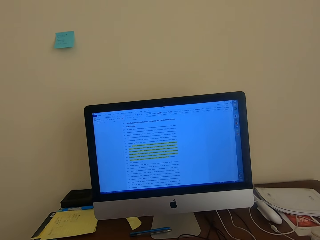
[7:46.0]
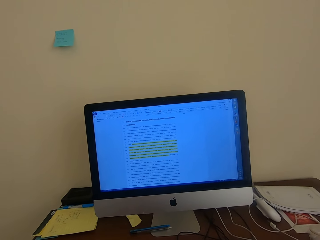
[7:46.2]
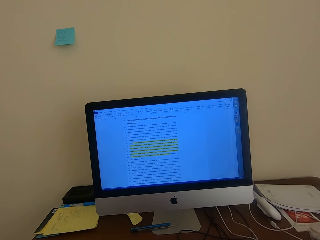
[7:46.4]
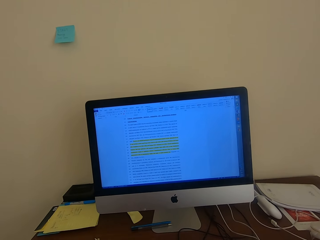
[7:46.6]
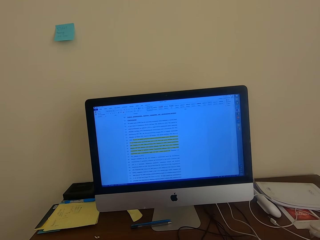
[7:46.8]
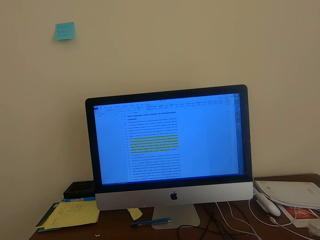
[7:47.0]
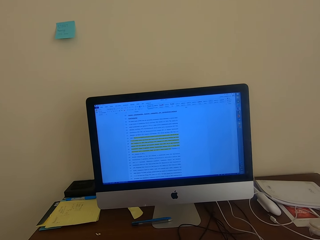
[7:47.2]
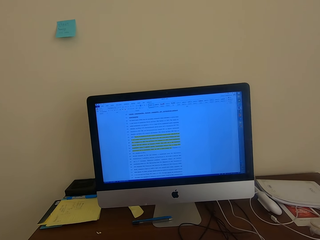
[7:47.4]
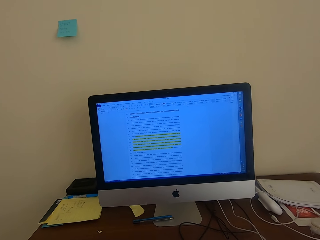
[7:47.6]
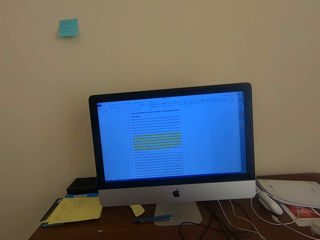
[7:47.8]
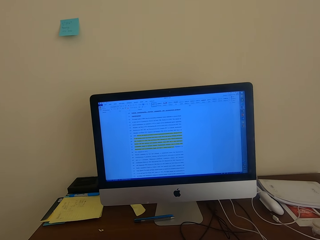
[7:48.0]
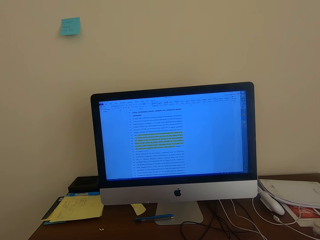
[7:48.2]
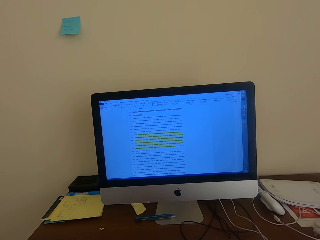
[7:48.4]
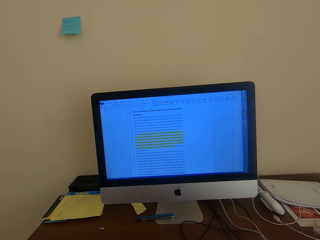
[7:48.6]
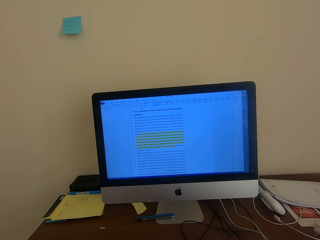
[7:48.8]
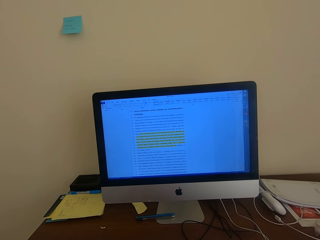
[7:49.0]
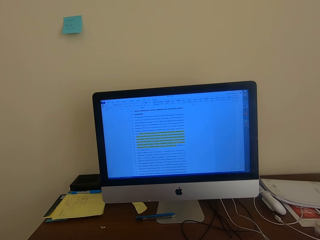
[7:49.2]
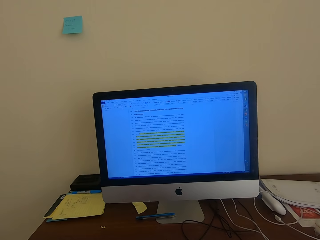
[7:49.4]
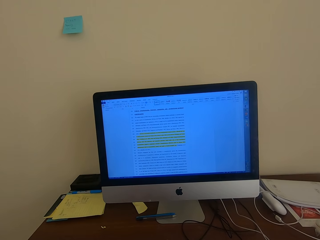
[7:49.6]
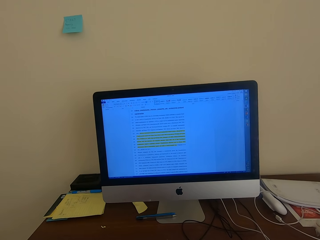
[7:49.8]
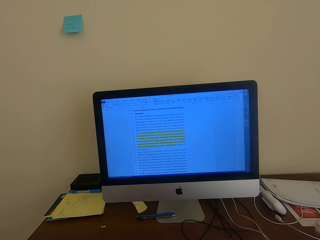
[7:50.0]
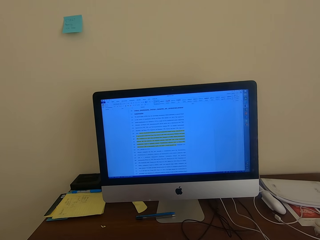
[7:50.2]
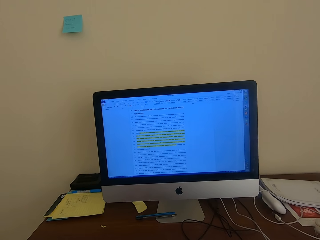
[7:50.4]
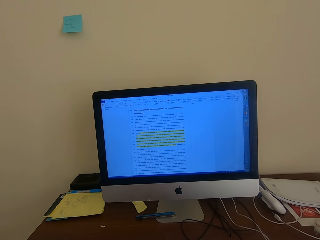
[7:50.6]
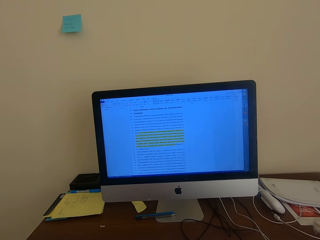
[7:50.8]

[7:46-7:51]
The camera wearer looks at the desktop screen.

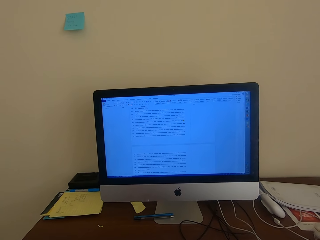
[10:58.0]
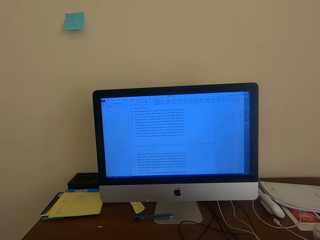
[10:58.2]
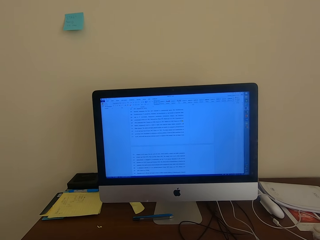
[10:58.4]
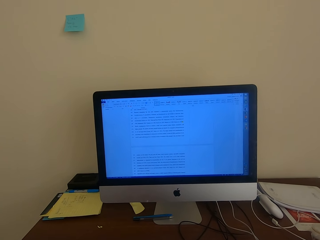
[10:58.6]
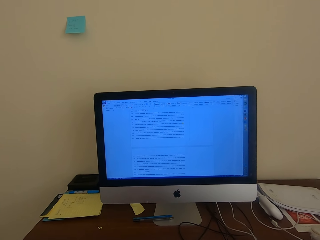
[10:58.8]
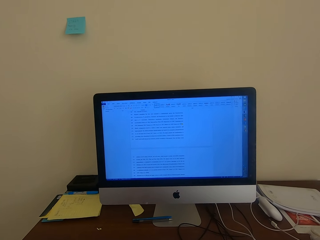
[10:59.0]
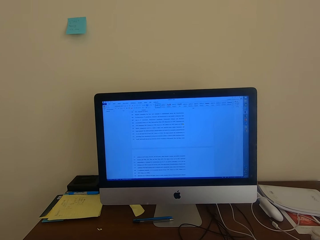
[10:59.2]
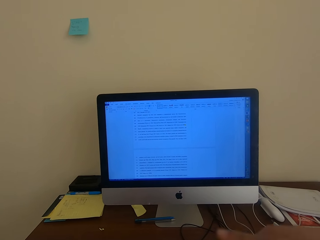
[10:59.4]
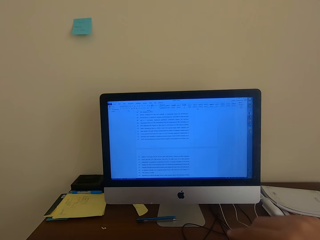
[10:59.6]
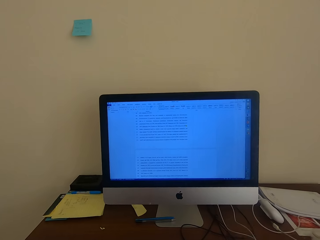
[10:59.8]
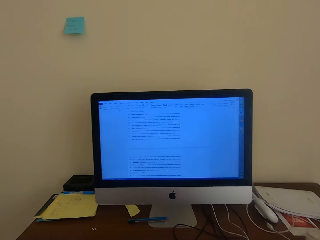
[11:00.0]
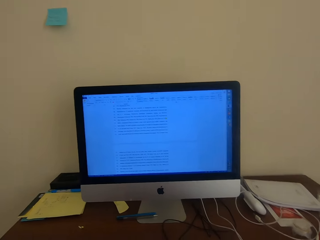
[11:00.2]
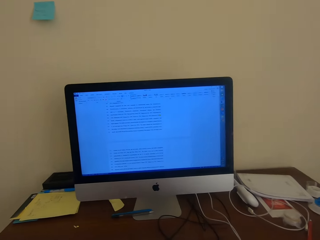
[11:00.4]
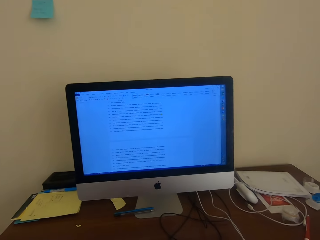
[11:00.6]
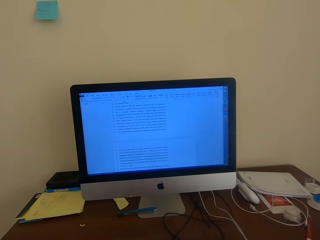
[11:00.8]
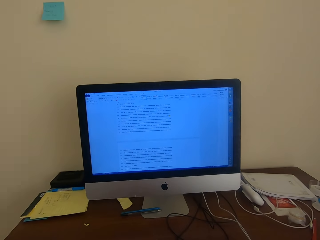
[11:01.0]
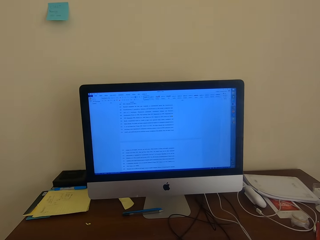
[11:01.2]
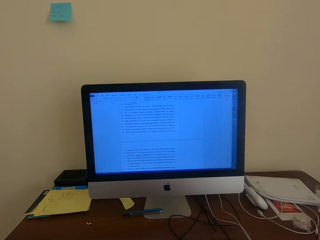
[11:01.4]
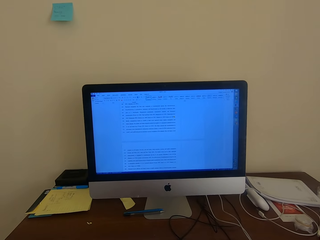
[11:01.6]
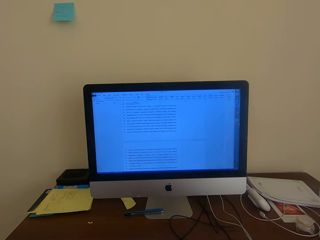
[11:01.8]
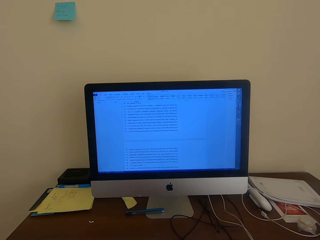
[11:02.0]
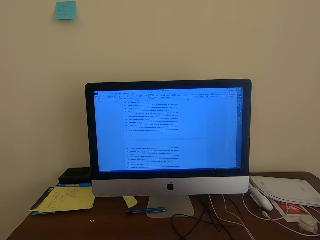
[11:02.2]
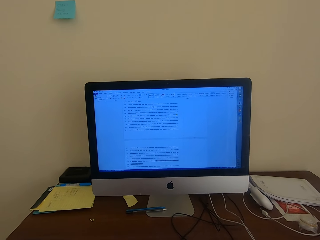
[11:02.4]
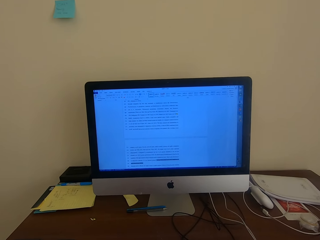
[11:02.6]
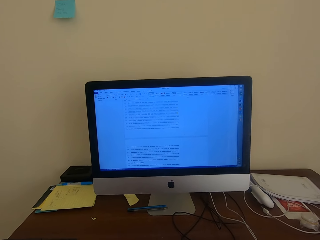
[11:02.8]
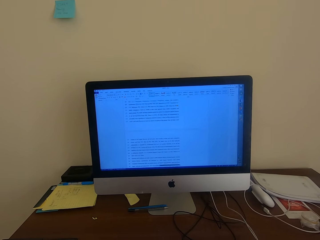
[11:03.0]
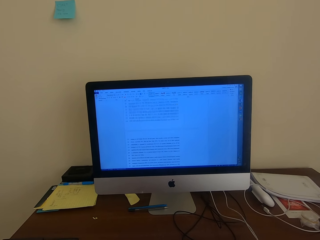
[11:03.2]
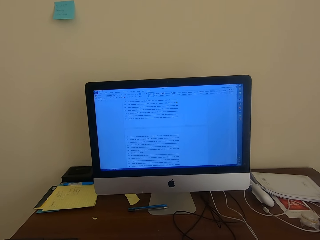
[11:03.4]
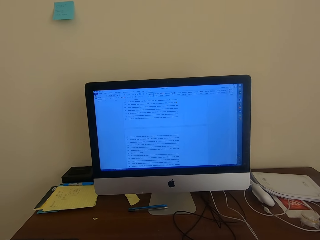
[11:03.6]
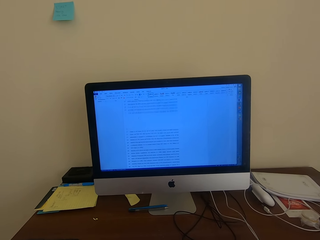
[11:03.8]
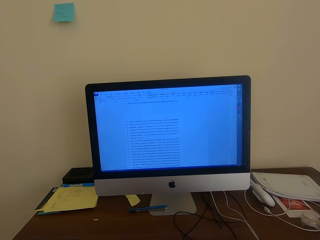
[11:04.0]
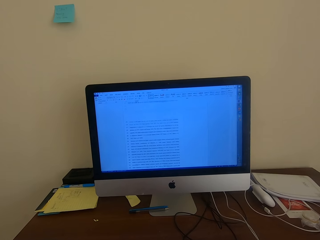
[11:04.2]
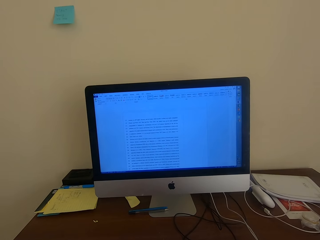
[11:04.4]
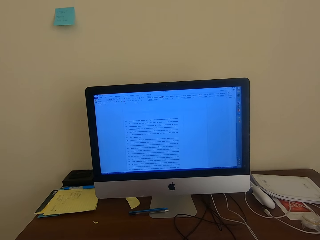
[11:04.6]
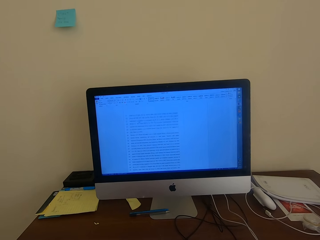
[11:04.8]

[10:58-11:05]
The camera wearer moves the right hand.

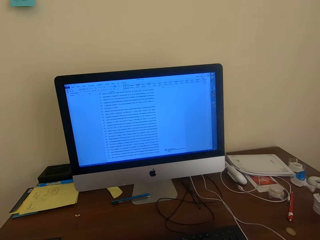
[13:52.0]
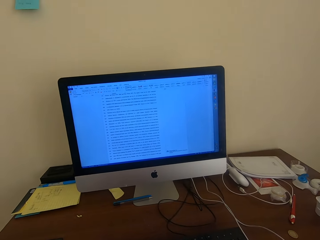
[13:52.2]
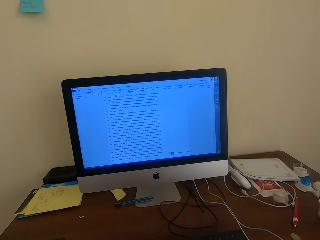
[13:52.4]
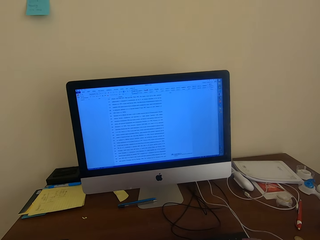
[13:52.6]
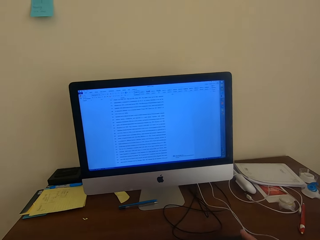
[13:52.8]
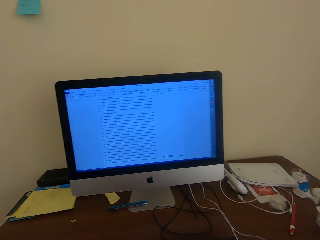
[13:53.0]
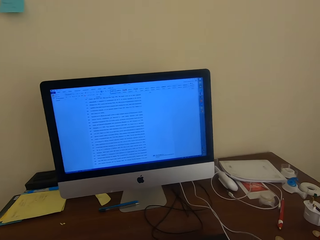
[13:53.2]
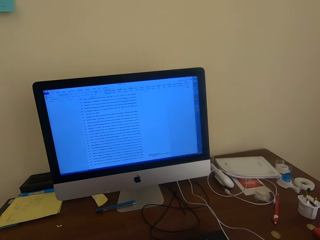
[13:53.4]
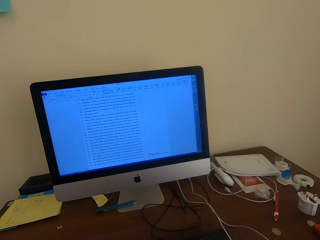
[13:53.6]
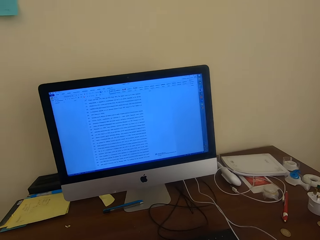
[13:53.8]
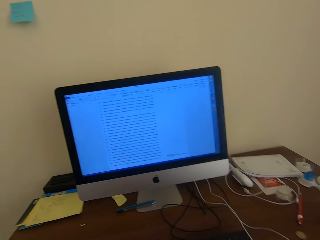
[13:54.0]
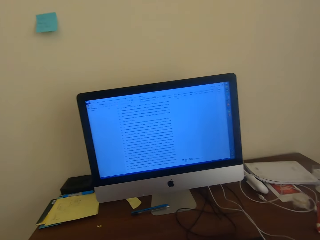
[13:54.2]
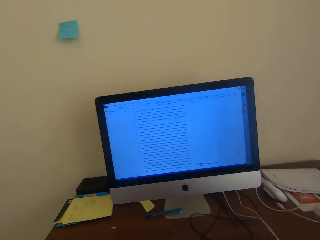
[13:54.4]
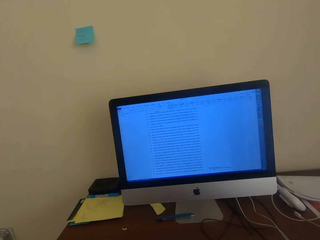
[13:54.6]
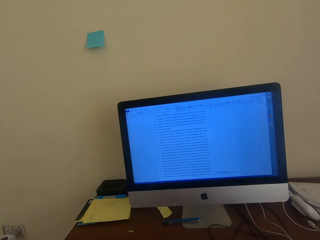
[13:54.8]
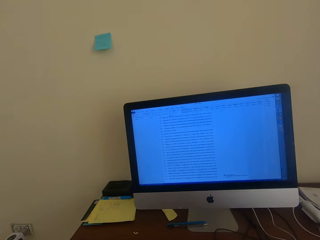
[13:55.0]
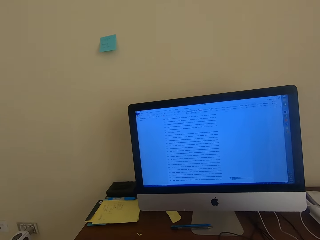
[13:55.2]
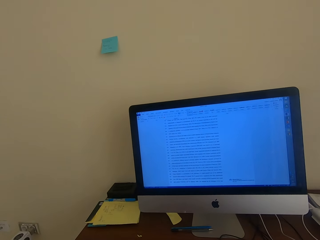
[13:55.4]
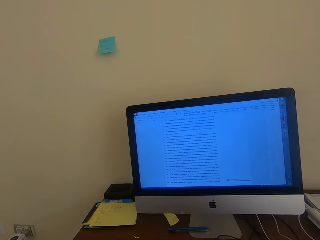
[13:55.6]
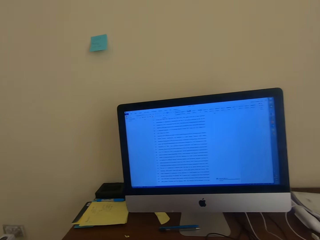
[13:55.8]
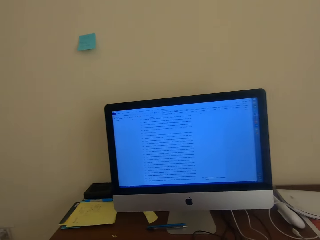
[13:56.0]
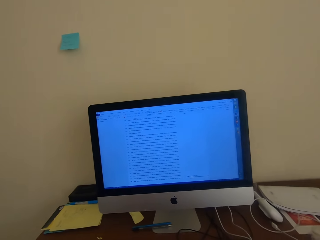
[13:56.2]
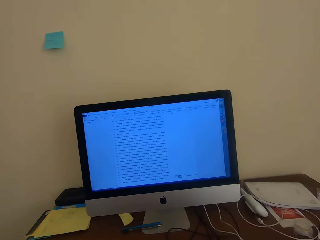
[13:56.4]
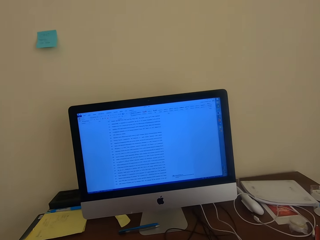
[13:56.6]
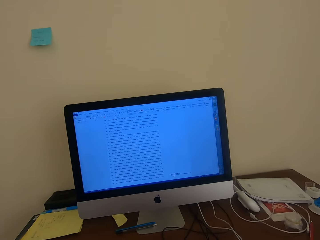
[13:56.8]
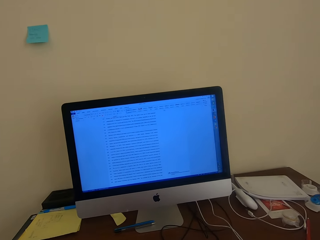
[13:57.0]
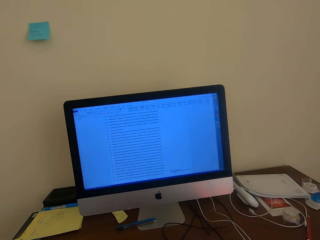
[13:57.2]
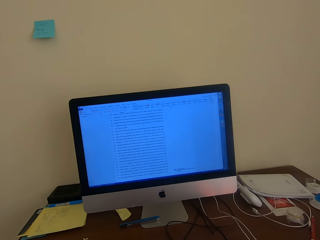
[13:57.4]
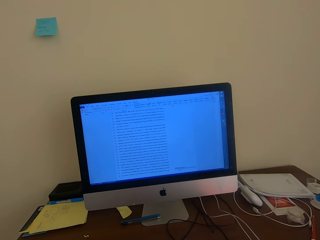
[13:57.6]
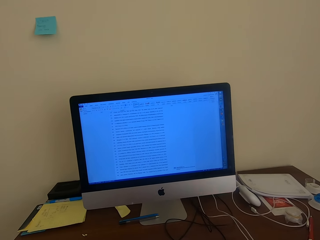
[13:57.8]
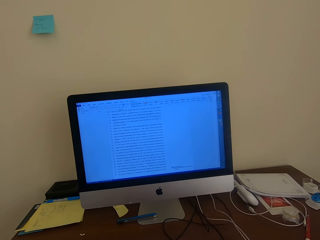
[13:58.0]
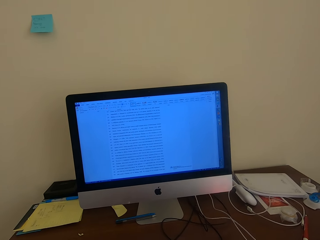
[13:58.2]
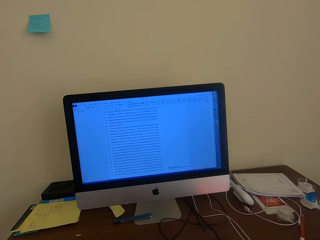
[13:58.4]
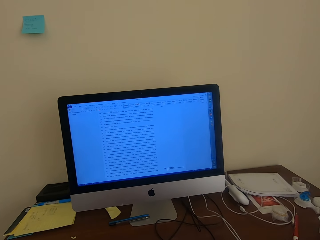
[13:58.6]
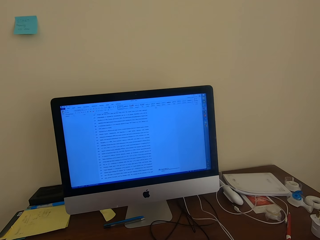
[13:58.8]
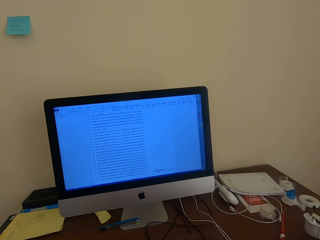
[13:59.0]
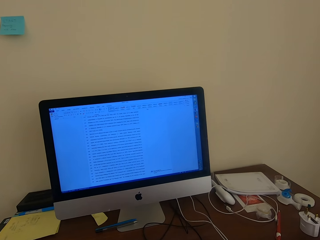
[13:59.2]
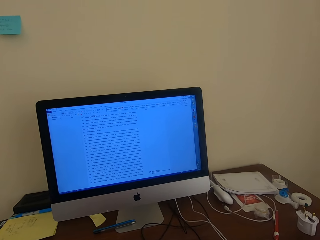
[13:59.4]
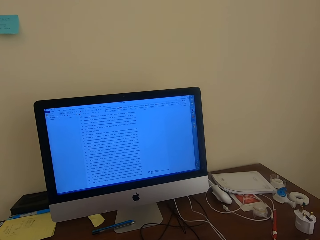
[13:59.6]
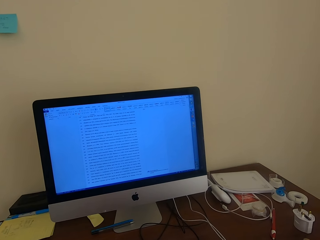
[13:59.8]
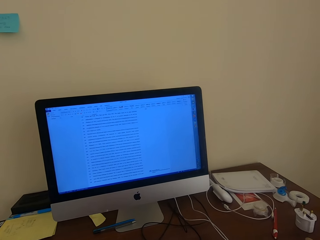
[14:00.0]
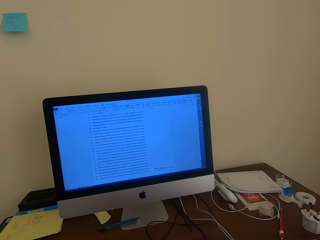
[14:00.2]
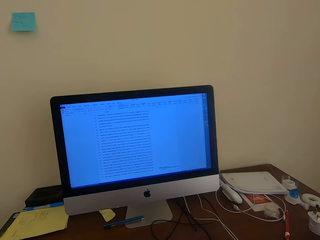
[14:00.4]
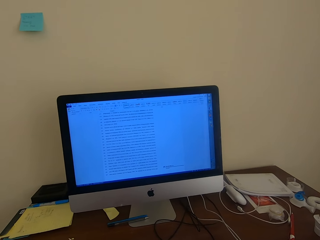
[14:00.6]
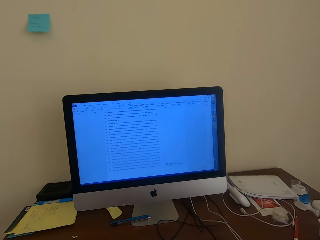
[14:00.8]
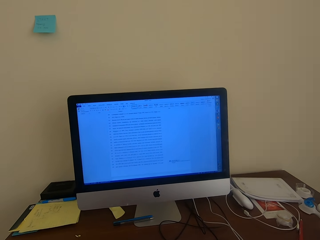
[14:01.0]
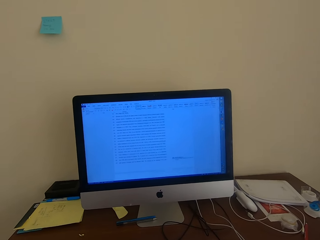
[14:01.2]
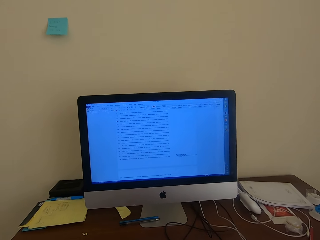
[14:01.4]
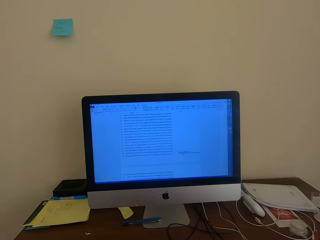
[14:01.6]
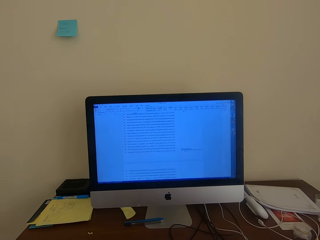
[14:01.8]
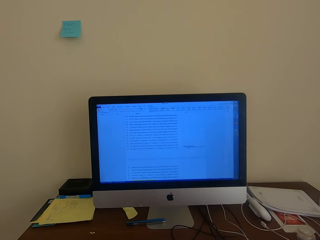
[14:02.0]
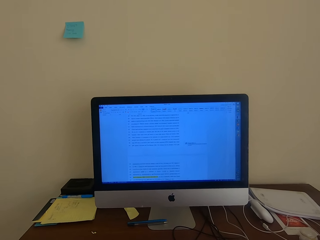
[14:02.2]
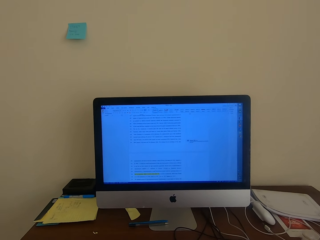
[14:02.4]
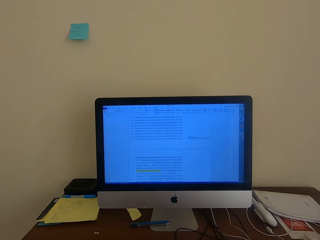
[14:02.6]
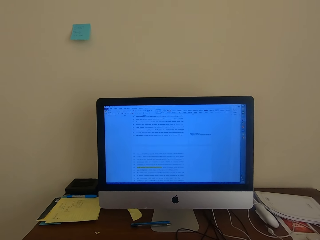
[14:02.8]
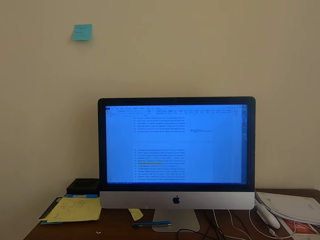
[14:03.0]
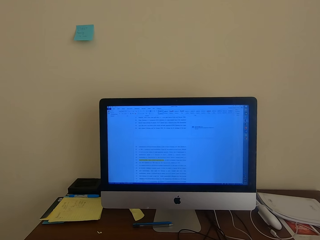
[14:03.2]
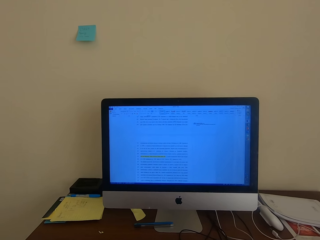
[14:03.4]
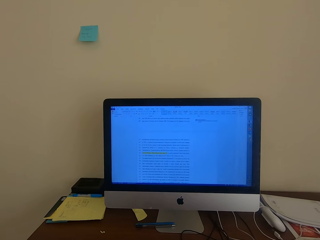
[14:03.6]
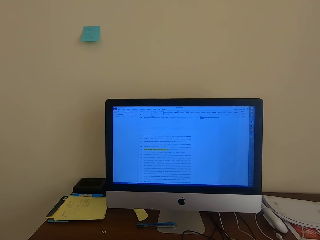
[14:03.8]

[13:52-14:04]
The camera wearer uses the mouse. They look around the room. They move the mouse. They scroll the desktop.
